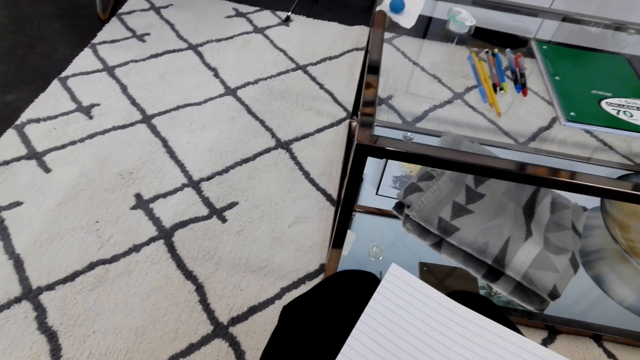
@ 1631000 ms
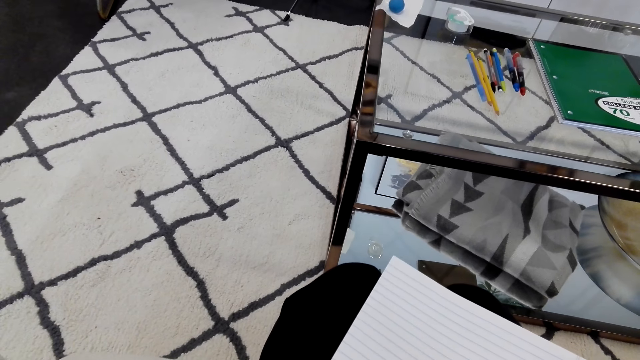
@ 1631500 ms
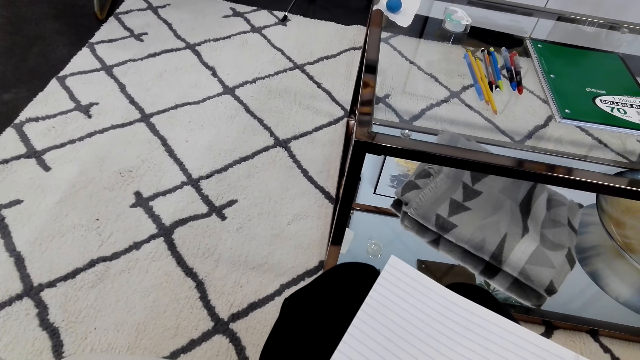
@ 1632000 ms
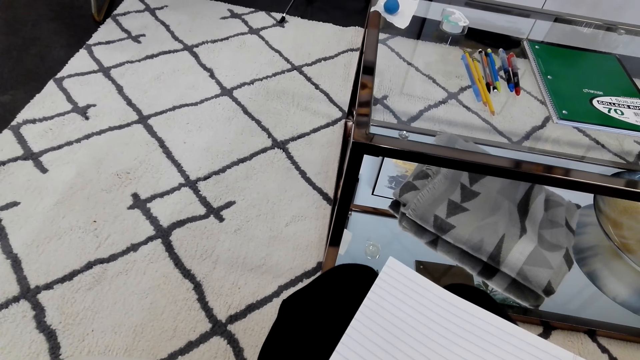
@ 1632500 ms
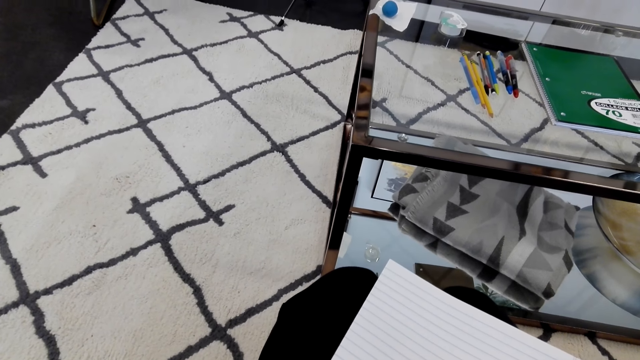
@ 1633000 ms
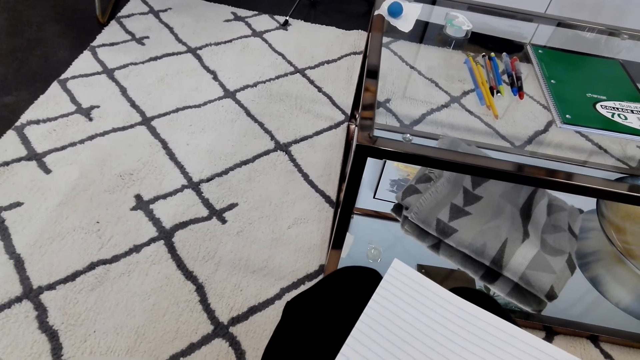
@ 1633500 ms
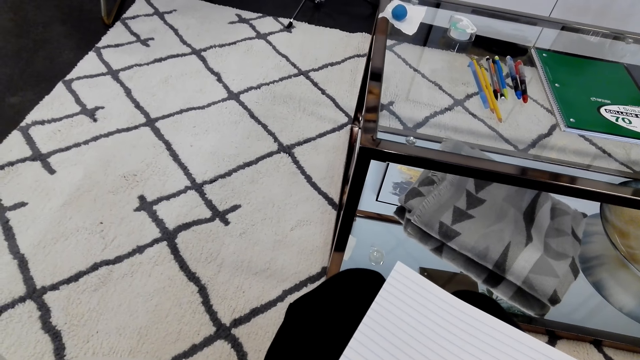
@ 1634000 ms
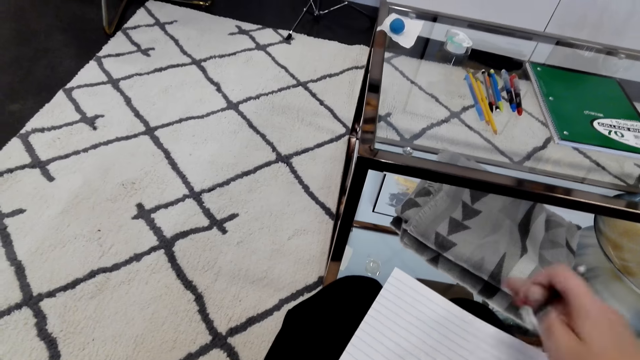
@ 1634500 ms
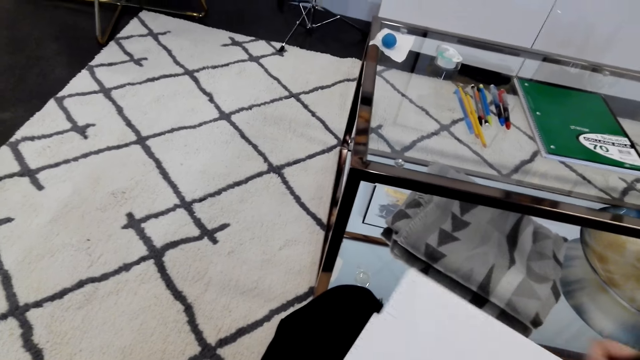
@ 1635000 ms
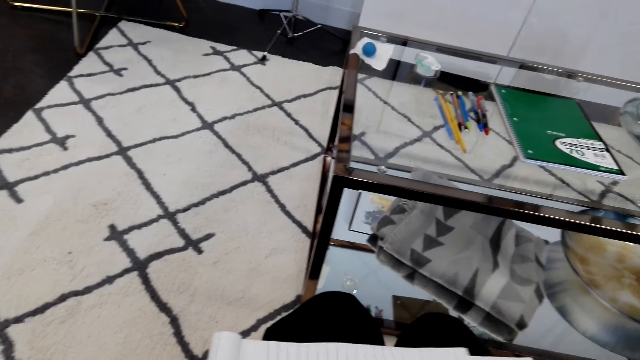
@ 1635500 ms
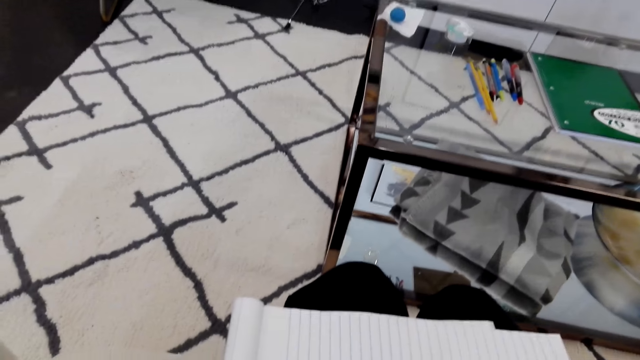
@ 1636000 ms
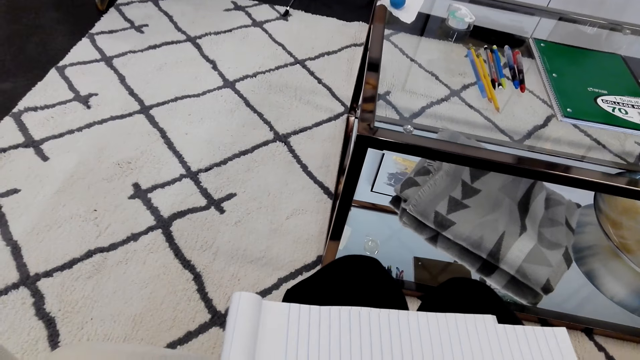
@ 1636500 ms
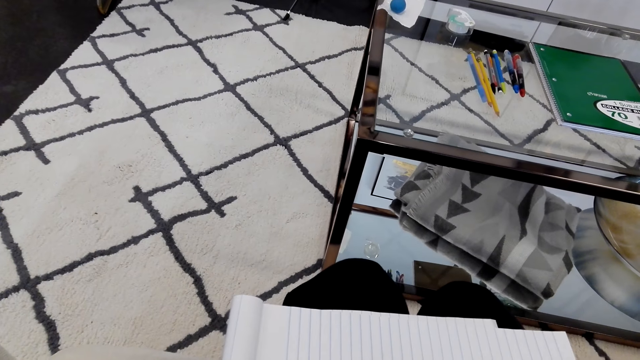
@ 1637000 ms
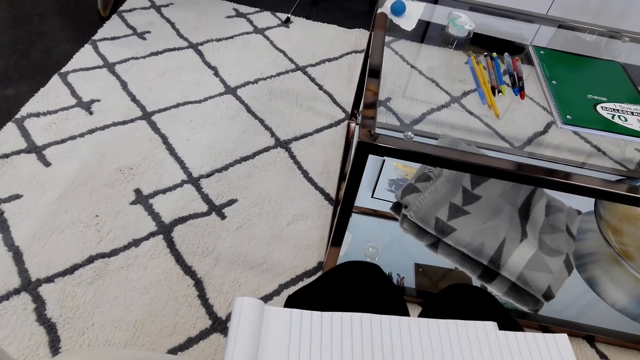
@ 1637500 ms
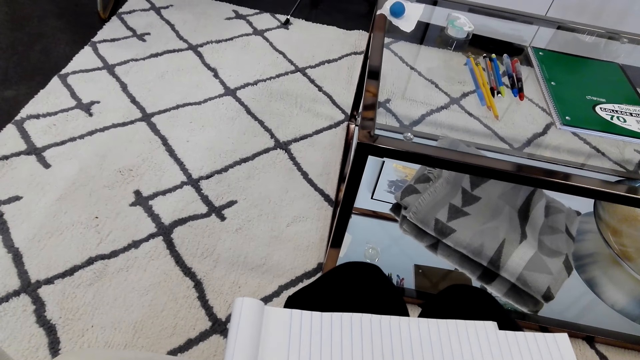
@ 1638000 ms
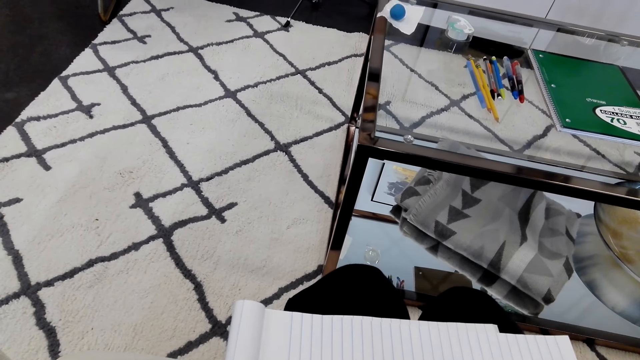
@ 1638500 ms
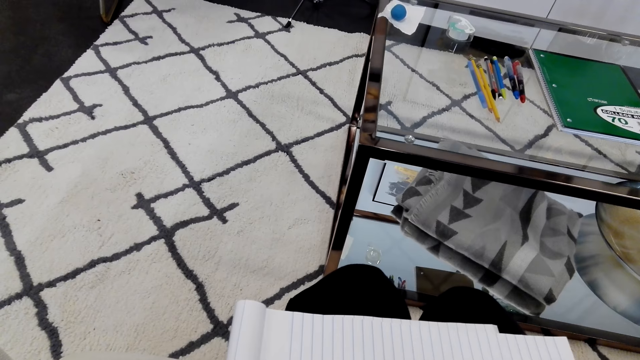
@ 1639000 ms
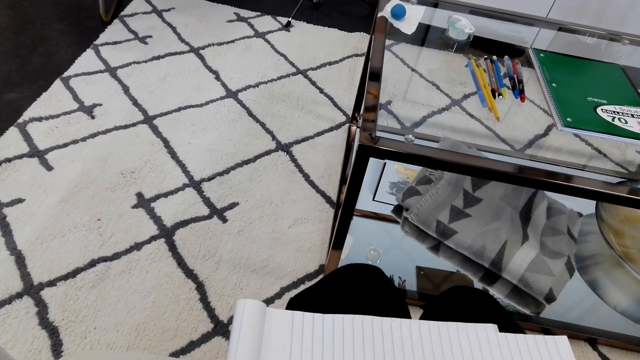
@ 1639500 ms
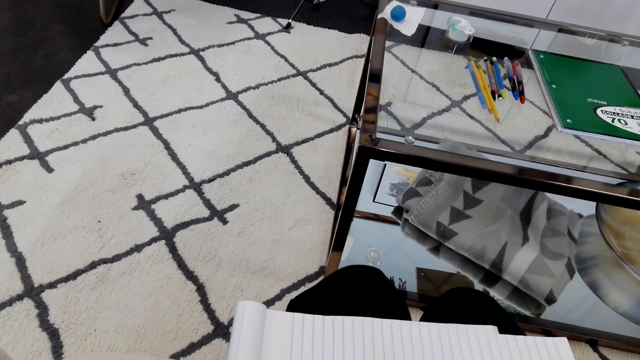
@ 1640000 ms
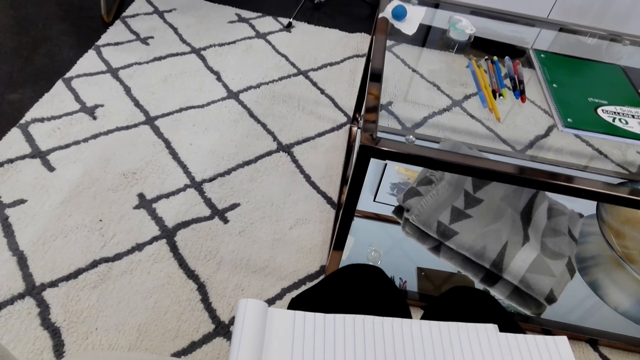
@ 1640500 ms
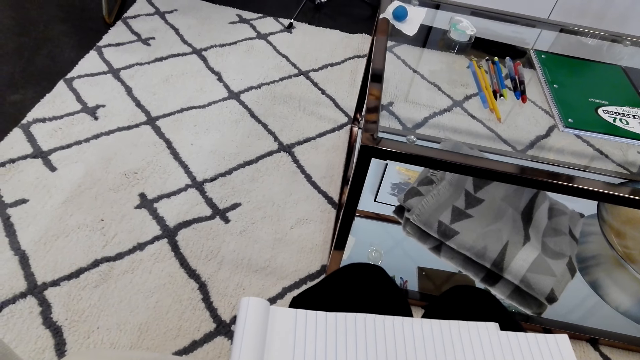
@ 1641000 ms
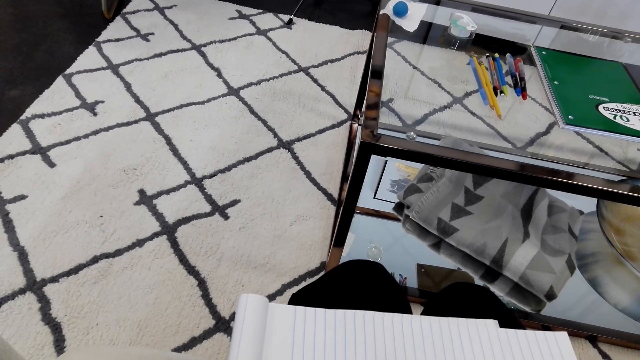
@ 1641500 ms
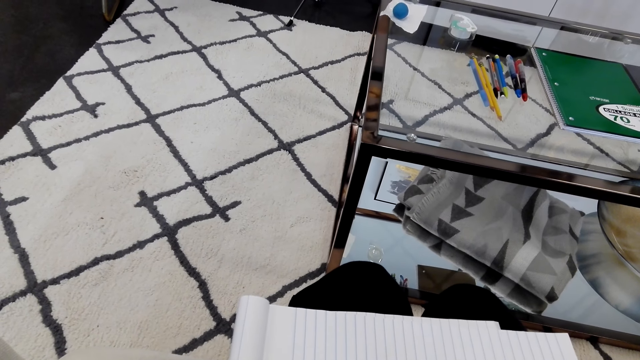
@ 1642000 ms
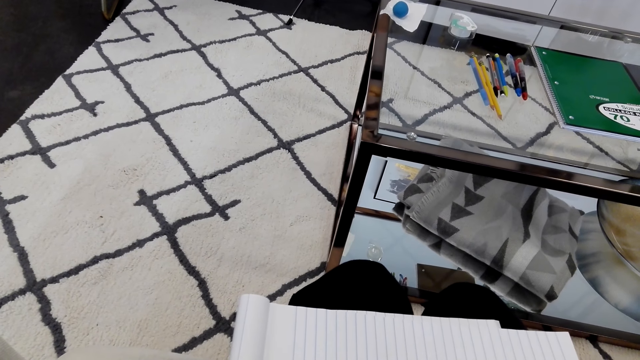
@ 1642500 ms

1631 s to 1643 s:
The camera wearer draws on the piece of paper.

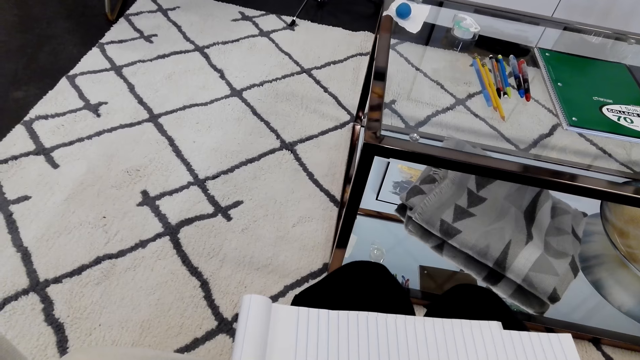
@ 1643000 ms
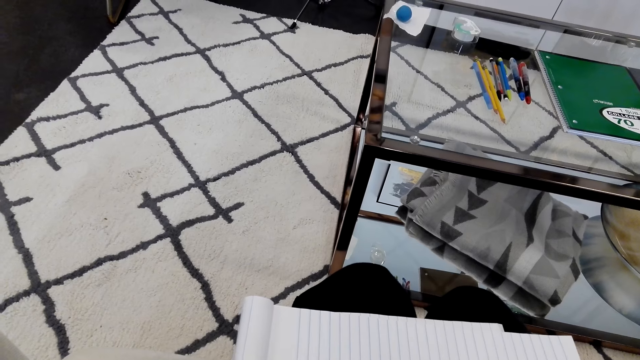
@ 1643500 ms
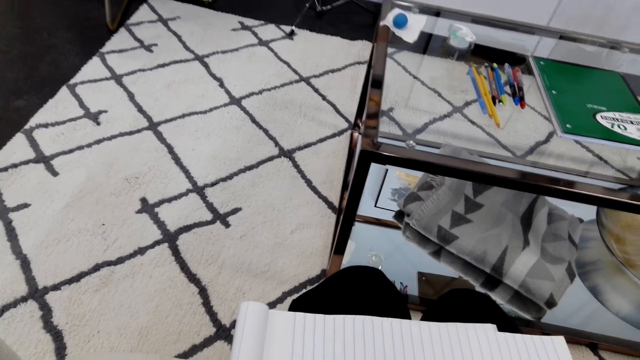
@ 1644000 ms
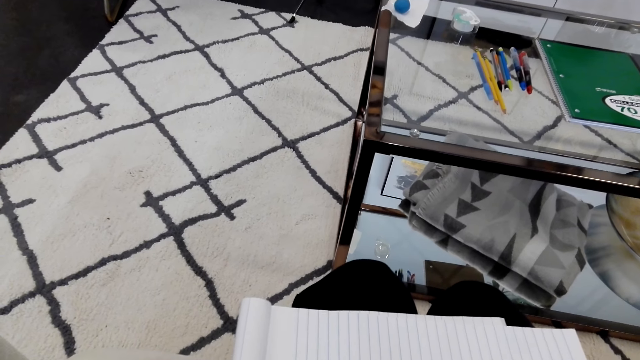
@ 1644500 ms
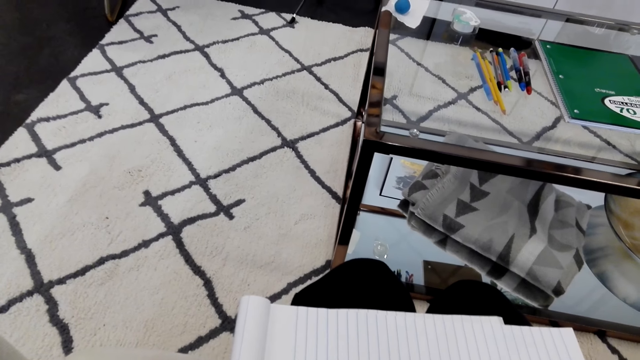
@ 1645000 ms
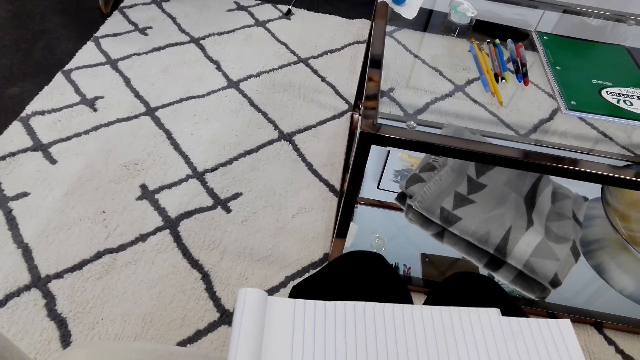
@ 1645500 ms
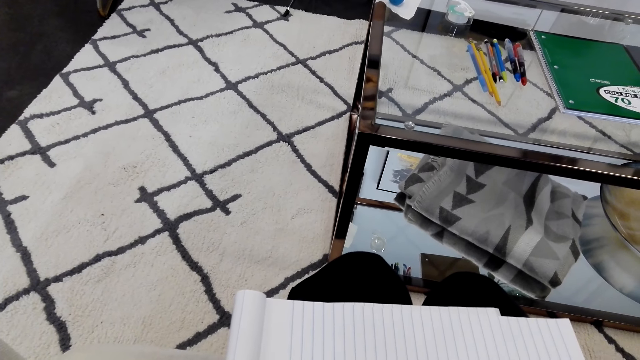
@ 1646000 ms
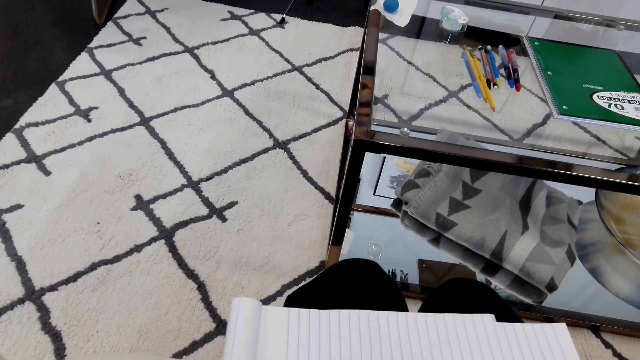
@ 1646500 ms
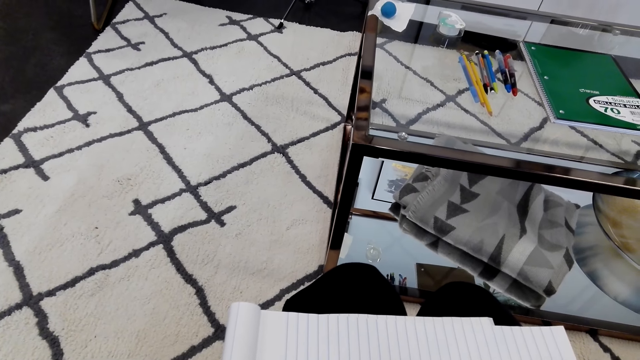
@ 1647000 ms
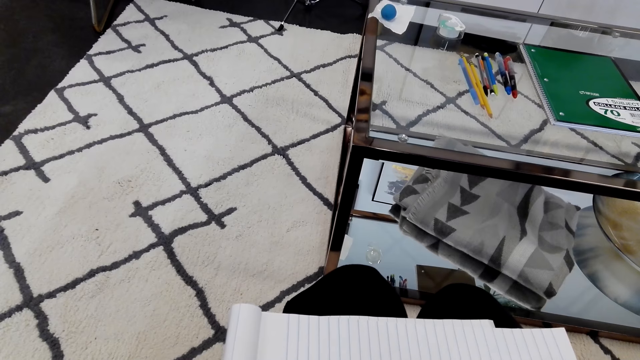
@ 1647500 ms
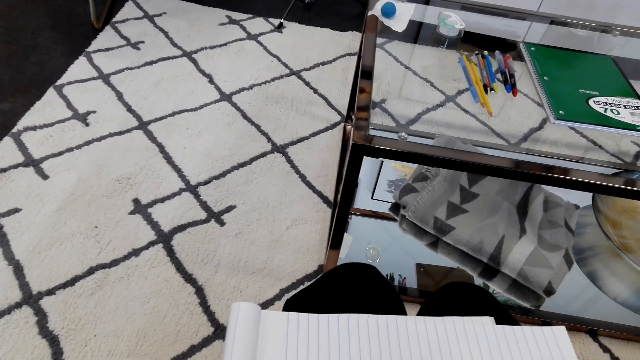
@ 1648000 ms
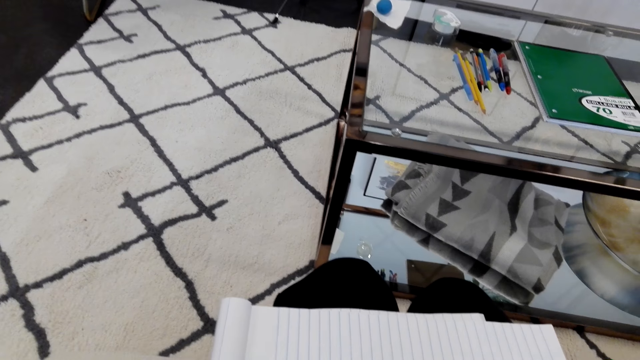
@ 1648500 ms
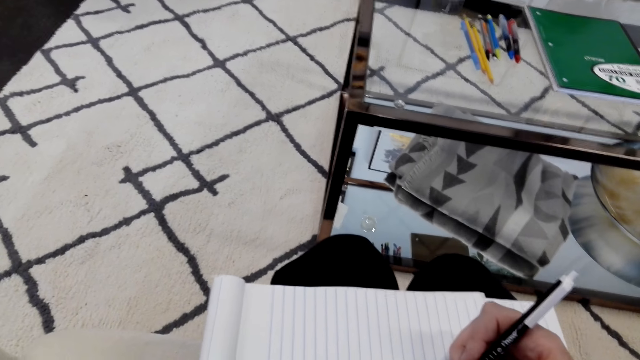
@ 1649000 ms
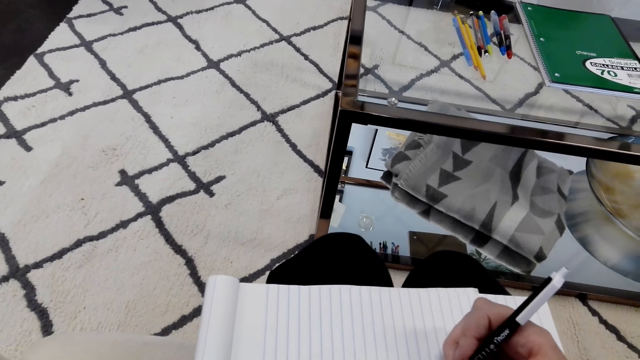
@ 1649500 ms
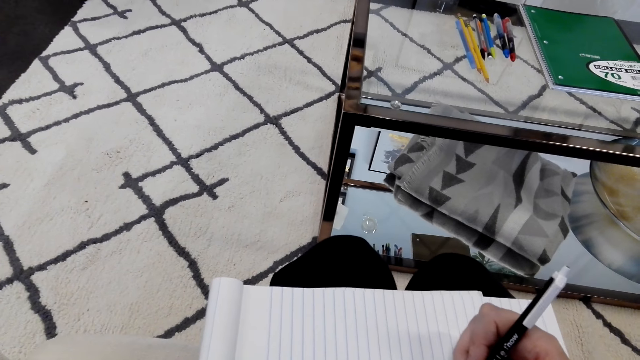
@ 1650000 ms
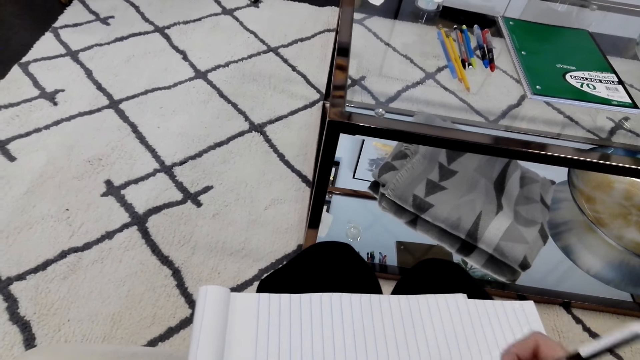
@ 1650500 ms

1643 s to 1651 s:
The camera wearer writes on a book.
